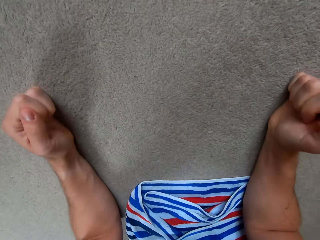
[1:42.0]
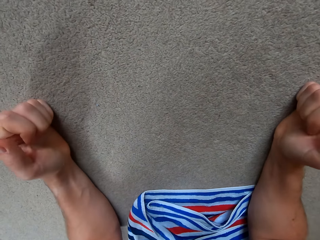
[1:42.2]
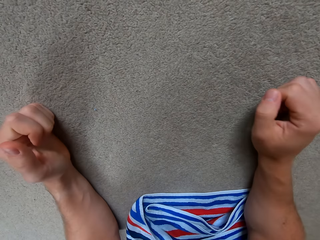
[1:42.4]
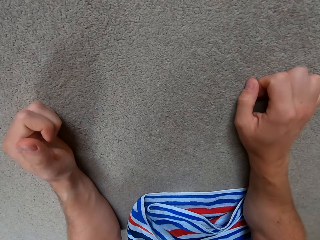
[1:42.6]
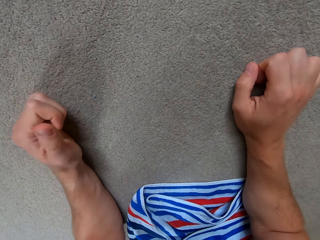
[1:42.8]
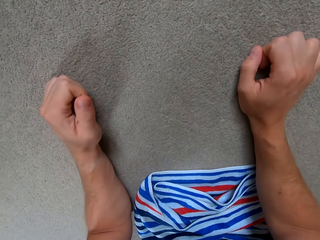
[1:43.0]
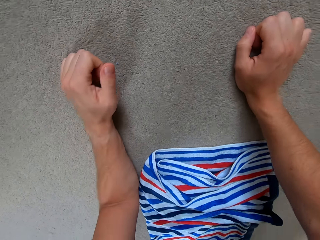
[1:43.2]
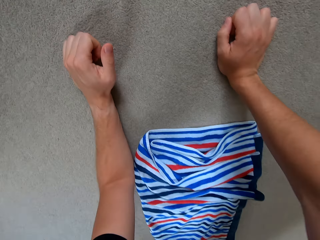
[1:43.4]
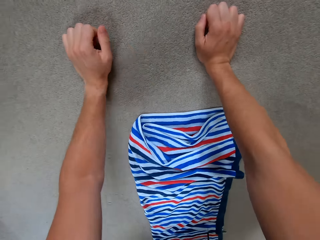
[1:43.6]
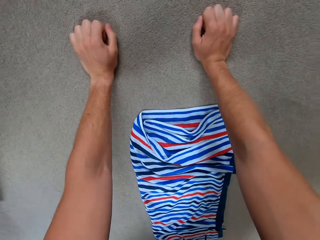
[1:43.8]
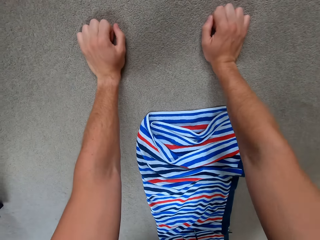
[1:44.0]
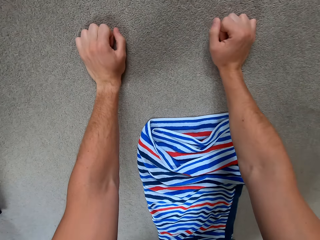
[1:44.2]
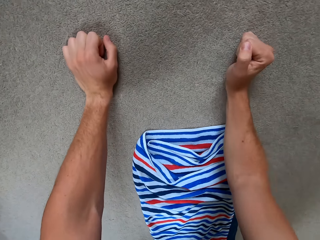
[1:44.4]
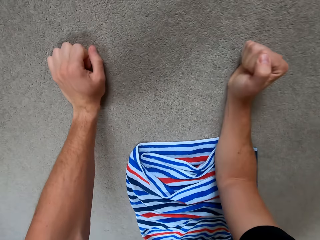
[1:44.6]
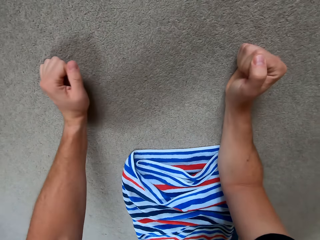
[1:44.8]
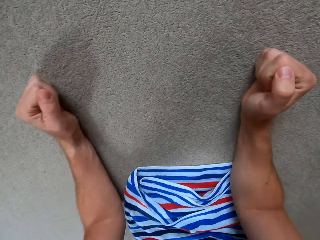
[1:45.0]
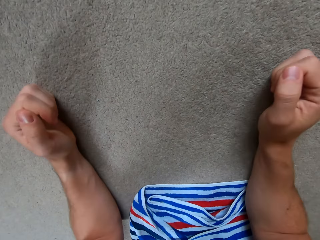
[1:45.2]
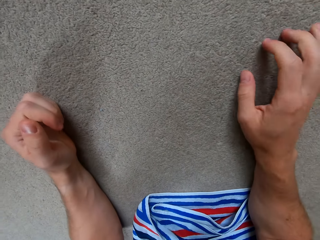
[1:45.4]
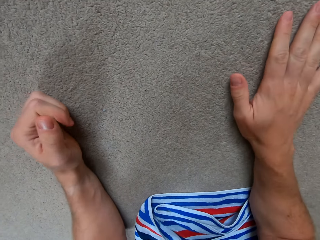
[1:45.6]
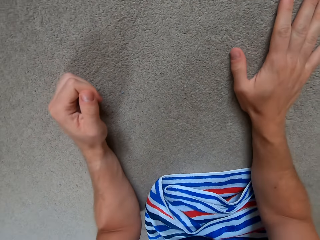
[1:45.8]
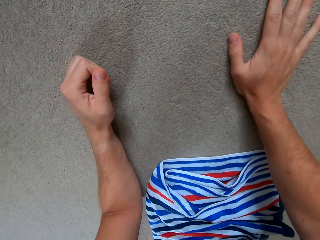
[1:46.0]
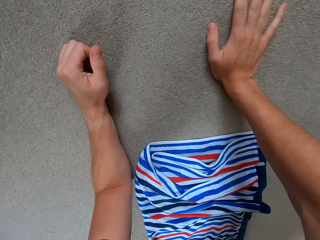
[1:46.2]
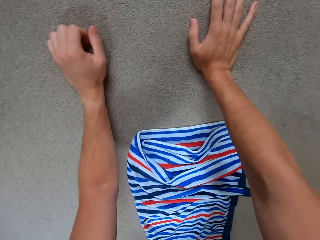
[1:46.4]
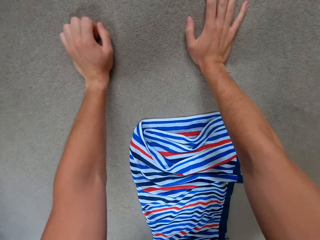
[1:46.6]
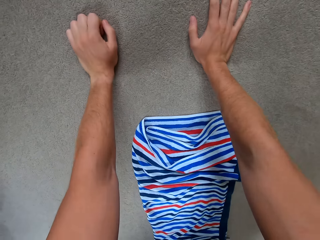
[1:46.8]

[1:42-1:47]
The camera wearer does the planking.

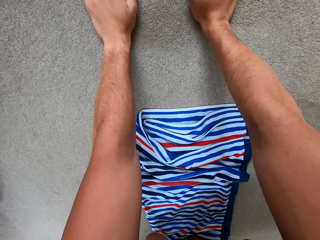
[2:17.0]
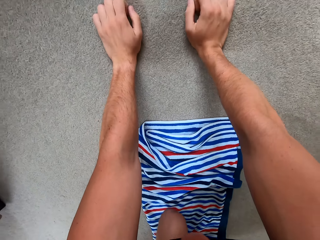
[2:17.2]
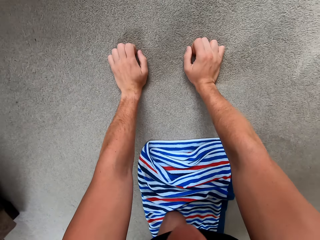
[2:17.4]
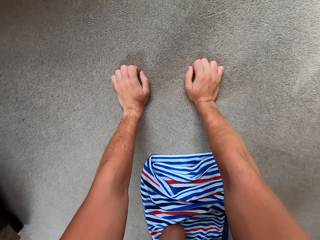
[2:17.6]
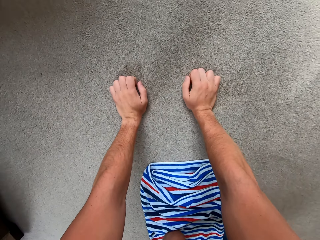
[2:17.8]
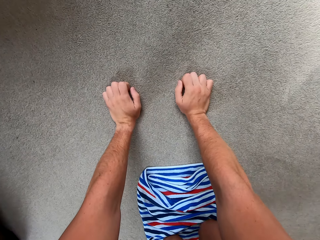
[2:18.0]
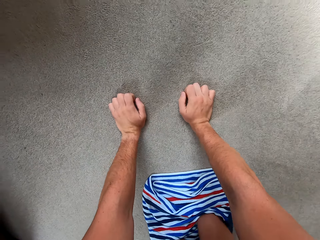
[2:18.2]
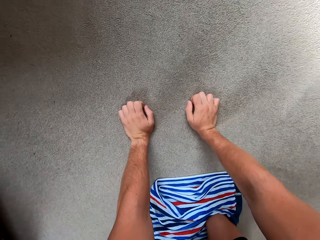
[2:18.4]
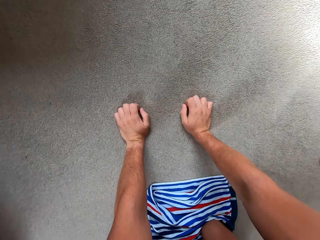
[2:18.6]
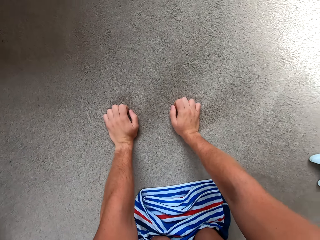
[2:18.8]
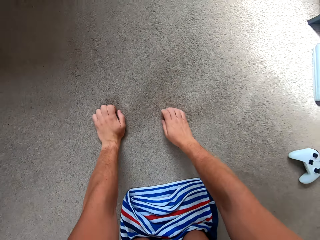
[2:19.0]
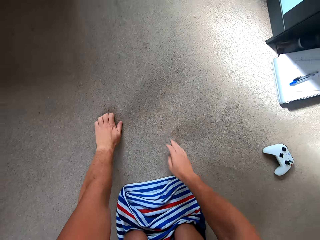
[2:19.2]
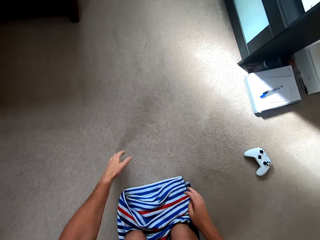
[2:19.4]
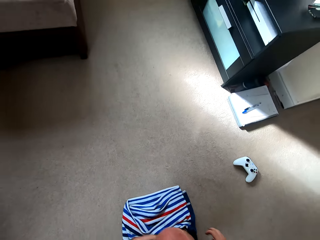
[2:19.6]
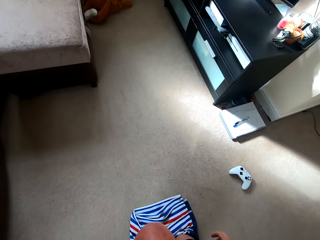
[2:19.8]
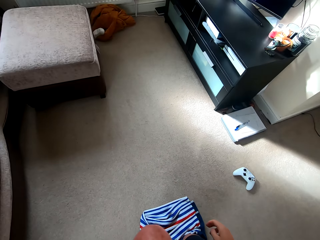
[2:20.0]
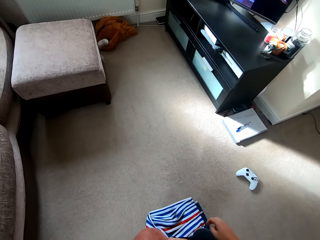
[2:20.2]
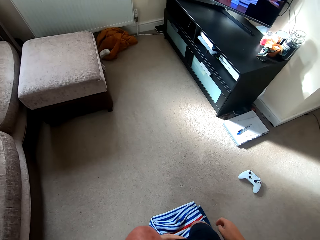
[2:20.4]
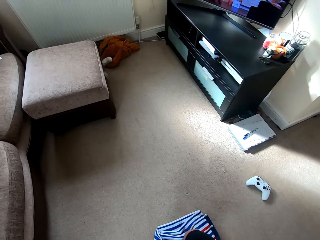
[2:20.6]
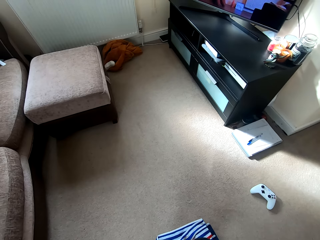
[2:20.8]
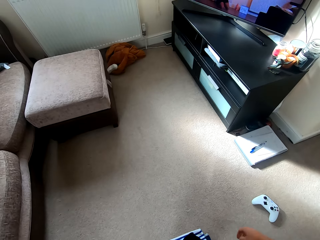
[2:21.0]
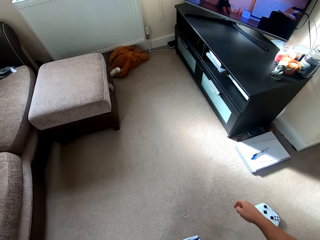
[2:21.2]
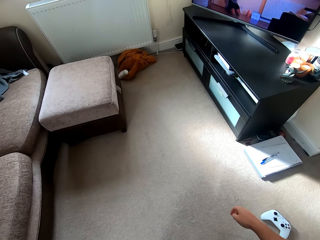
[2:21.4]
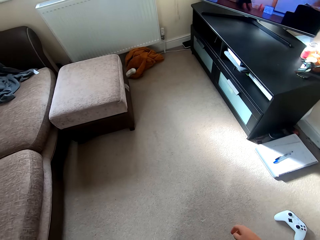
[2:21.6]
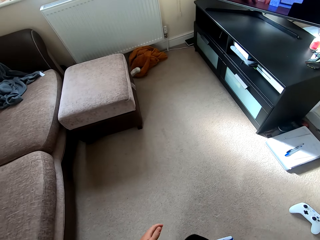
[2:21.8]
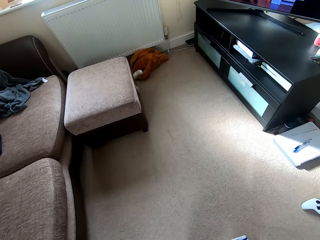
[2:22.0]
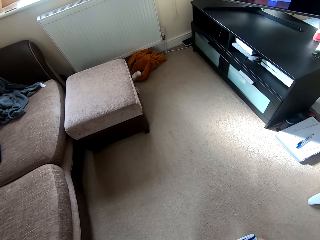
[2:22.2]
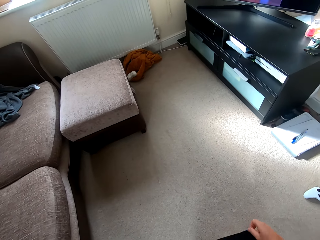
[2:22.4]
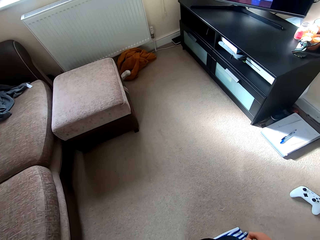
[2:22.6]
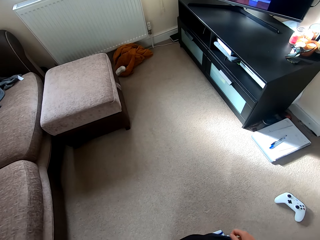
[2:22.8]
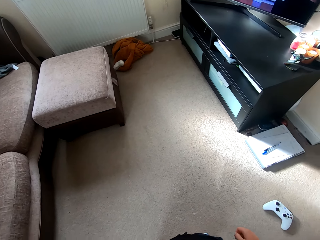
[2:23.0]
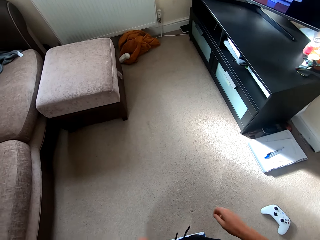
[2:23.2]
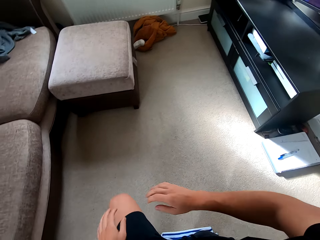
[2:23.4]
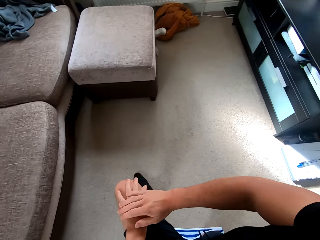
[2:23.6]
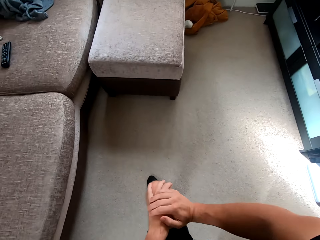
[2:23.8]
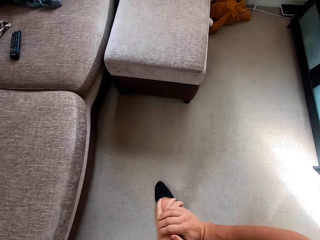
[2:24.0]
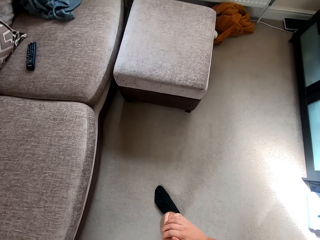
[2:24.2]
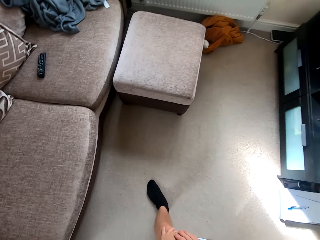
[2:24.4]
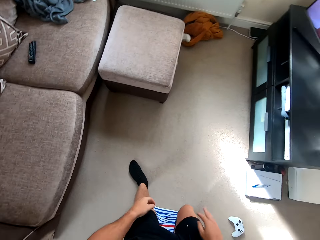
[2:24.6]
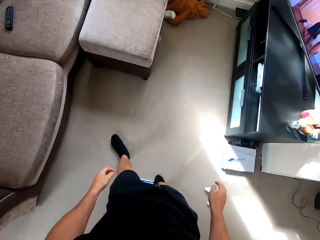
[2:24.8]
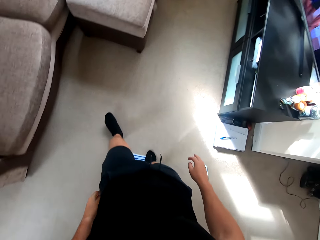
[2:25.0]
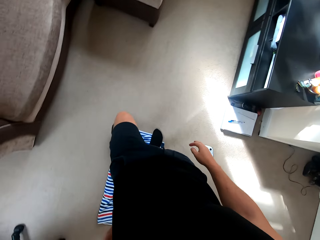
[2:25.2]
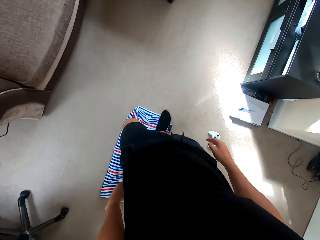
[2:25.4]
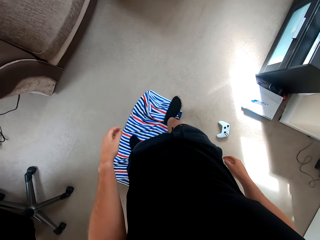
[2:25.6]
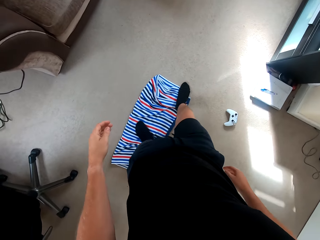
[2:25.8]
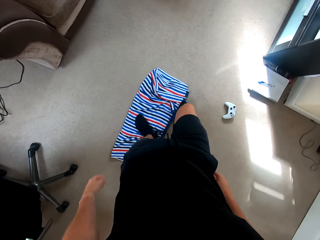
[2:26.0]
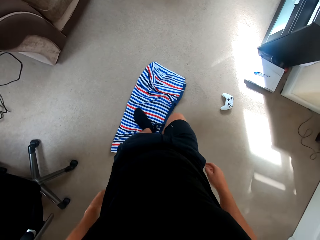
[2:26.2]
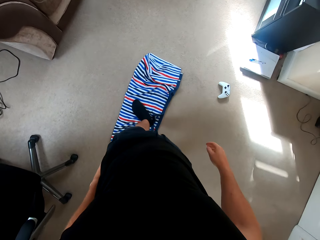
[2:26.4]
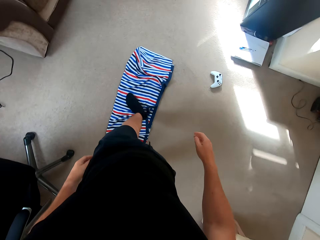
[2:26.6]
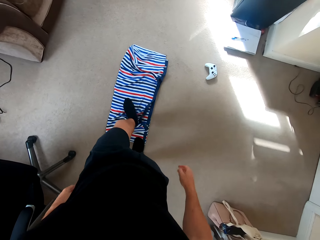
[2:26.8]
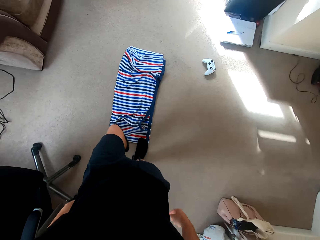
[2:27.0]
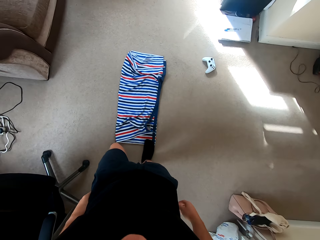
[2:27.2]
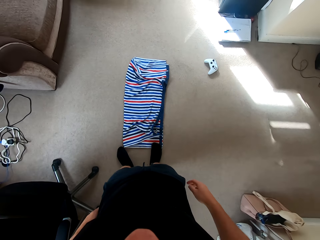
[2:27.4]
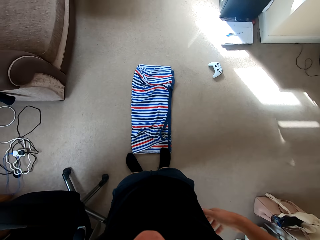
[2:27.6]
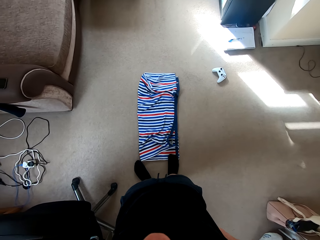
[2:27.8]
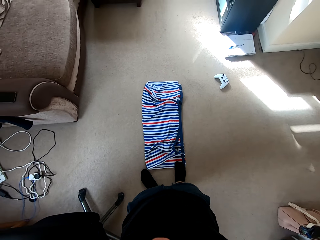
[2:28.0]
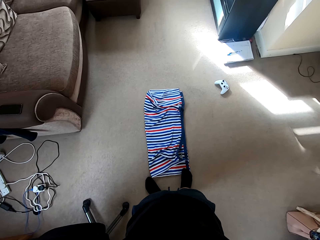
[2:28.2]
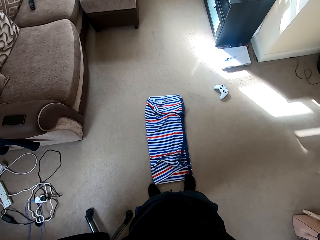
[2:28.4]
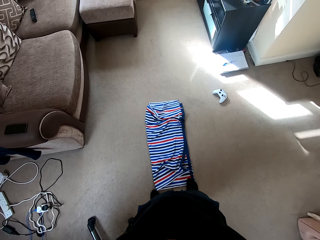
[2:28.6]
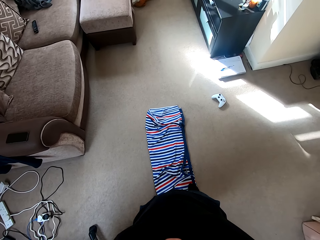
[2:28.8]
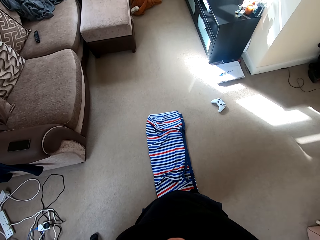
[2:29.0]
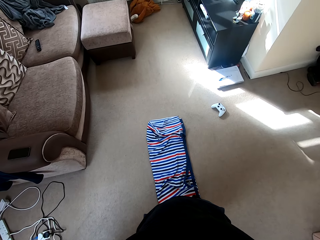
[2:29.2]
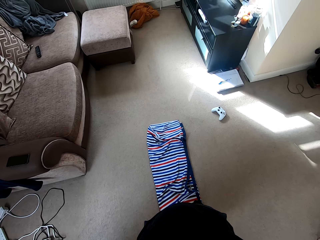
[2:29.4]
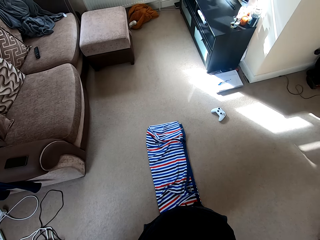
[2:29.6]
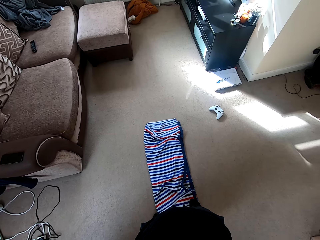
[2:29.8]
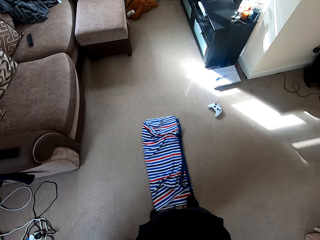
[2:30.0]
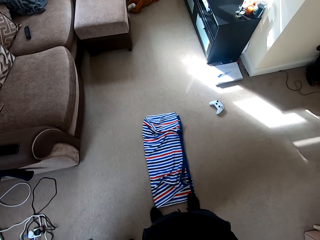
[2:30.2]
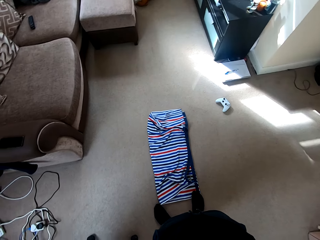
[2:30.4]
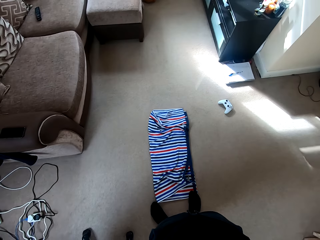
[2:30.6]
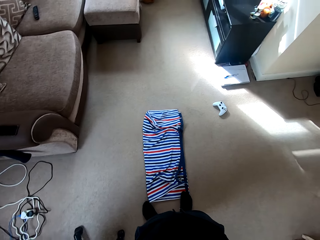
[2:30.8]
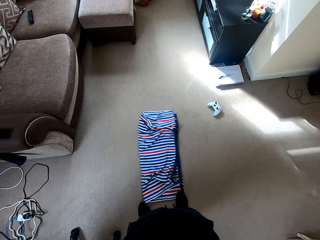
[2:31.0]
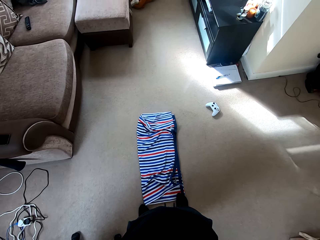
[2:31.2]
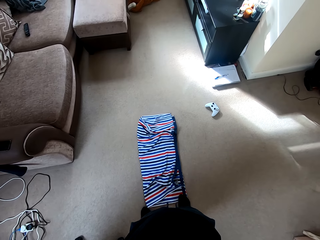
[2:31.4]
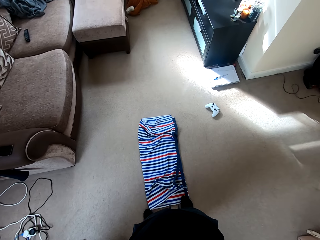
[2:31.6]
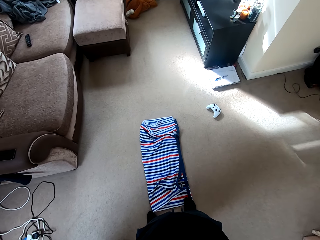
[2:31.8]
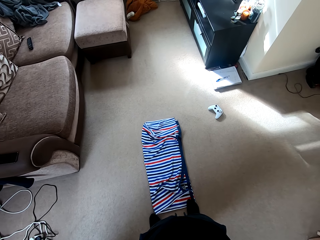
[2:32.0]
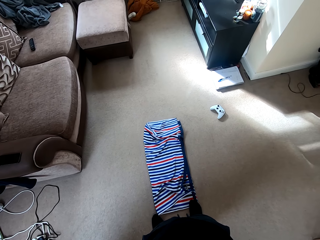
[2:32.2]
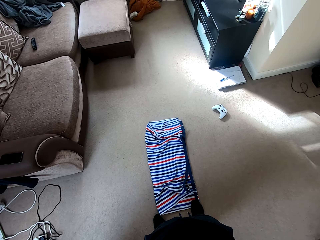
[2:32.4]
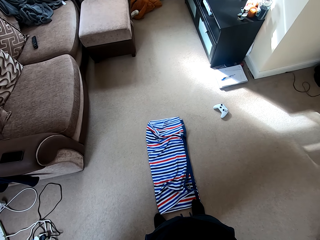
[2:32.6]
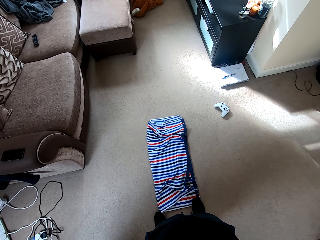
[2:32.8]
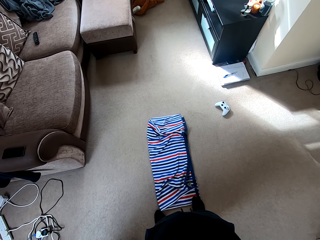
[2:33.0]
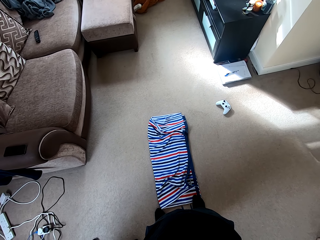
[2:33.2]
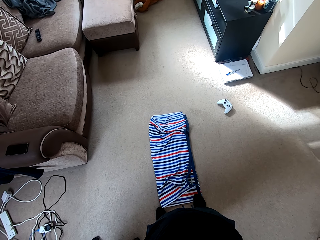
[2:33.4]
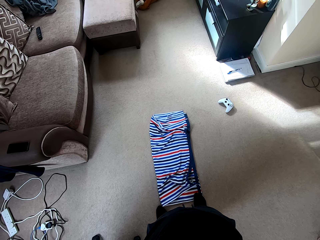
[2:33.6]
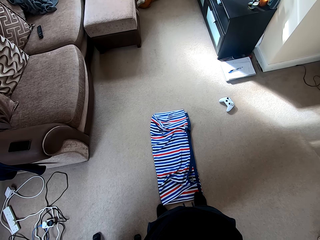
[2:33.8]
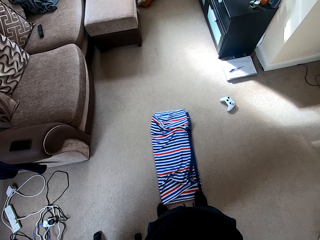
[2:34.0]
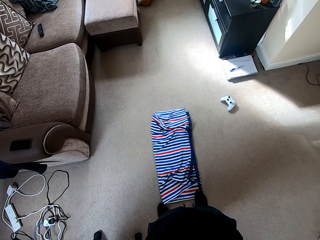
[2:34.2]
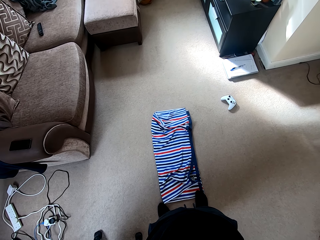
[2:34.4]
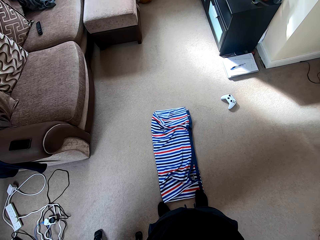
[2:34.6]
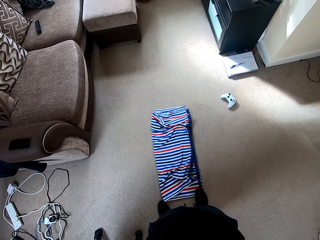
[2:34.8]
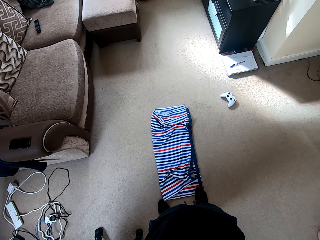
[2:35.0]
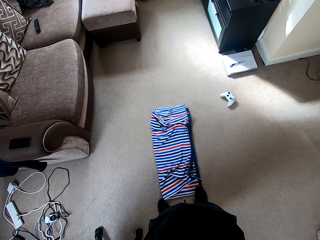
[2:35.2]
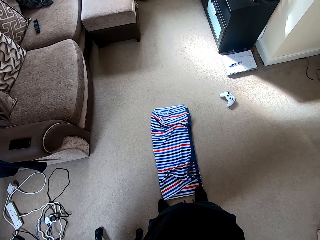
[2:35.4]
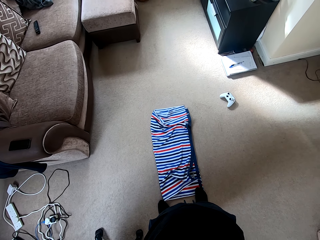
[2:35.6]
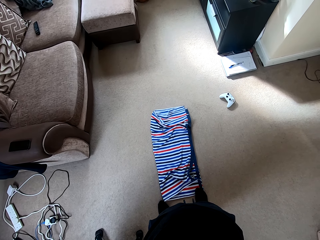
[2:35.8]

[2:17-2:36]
The camera wearer pauses. They stand up. They watch the television. They step backwards.
